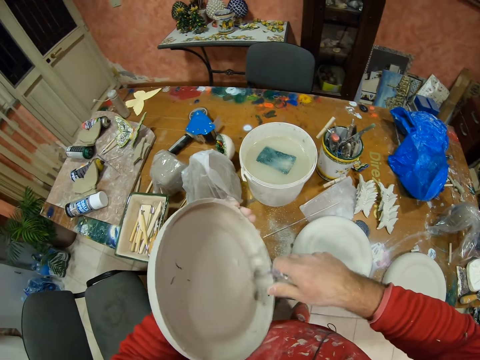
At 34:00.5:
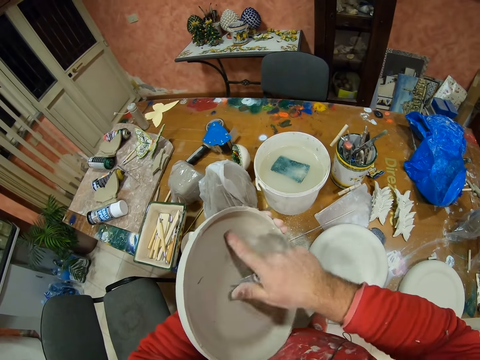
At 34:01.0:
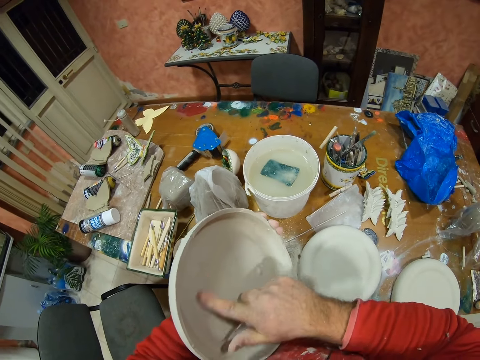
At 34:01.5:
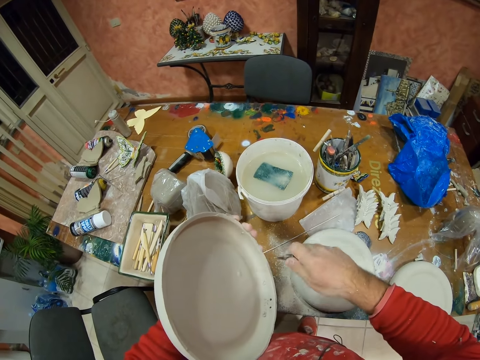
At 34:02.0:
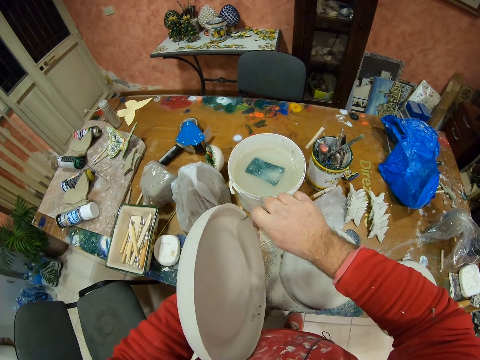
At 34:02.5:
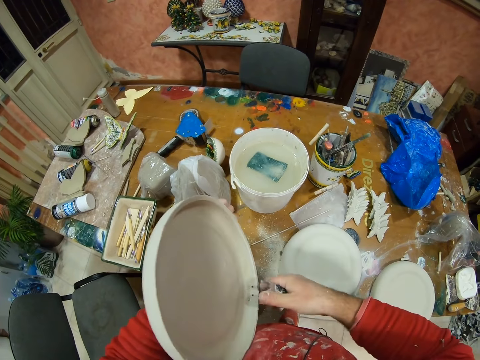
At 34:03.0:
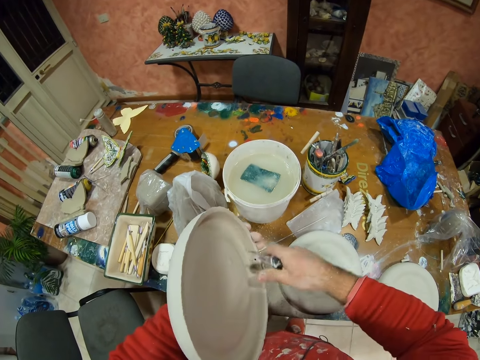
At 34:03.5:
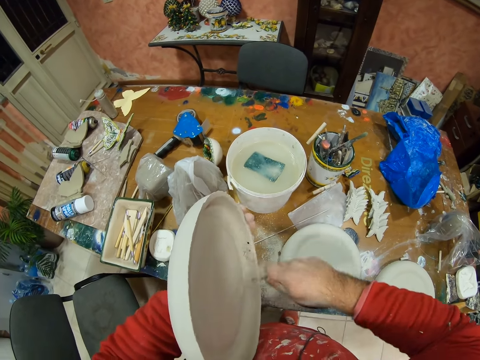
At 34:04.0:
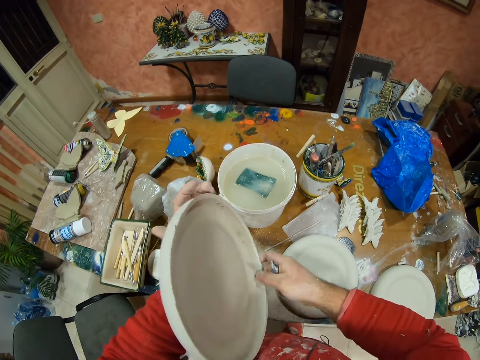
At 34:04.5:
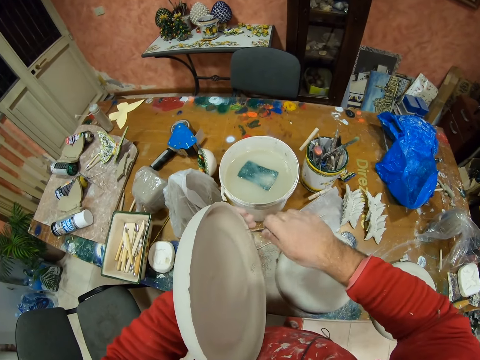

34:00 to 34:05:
The camera wearer polishes a decor or molding plate. They scratch the plate.

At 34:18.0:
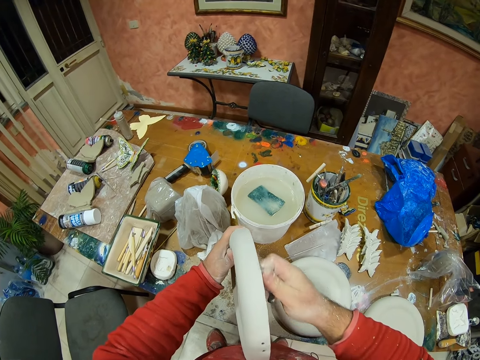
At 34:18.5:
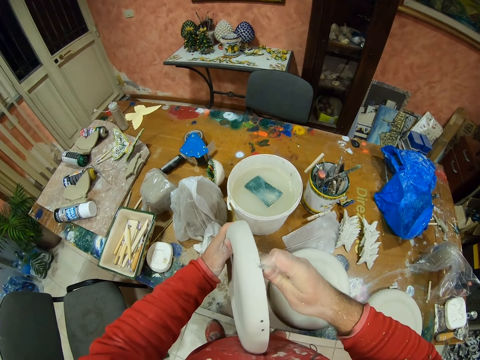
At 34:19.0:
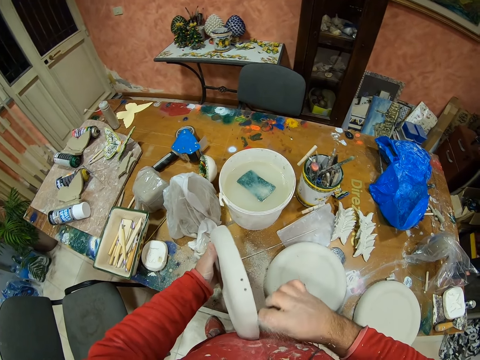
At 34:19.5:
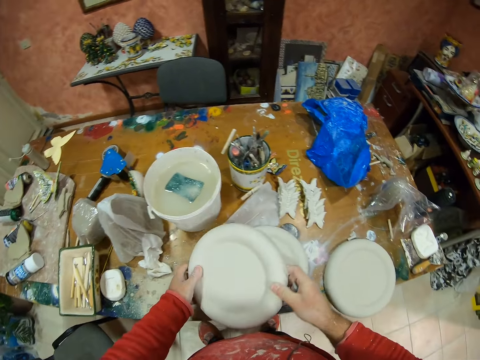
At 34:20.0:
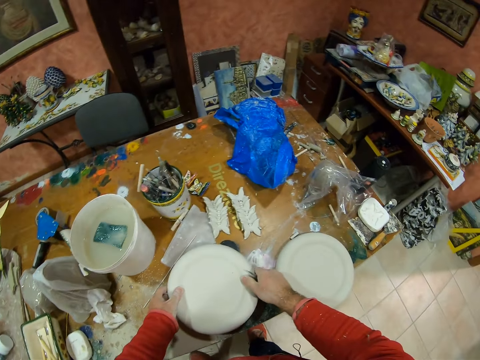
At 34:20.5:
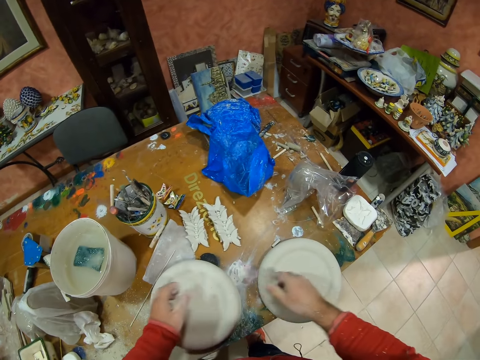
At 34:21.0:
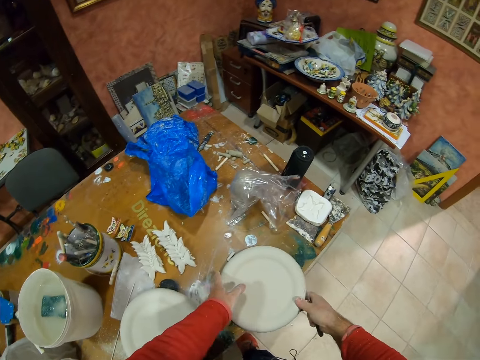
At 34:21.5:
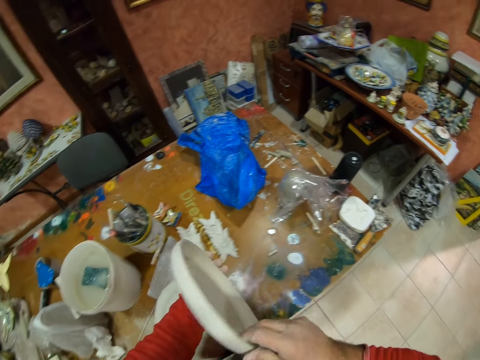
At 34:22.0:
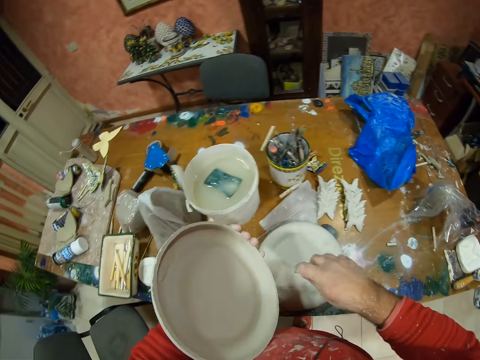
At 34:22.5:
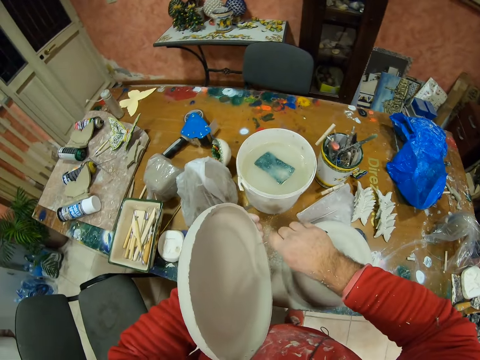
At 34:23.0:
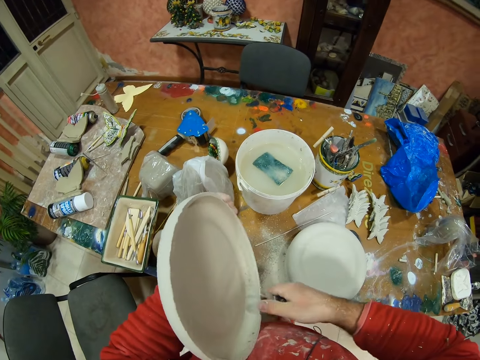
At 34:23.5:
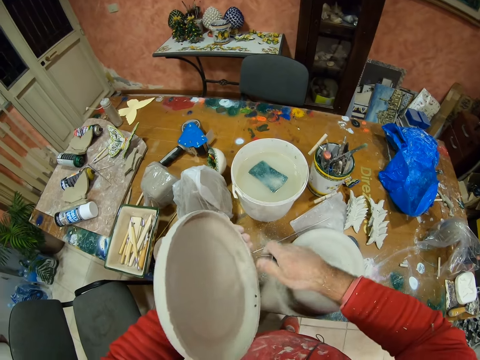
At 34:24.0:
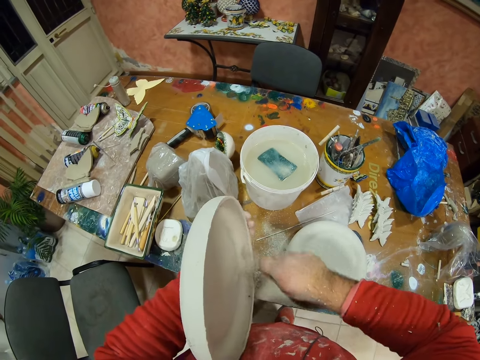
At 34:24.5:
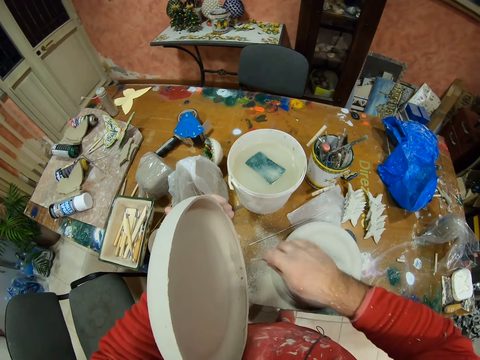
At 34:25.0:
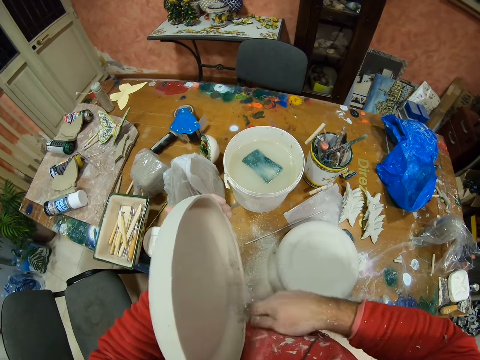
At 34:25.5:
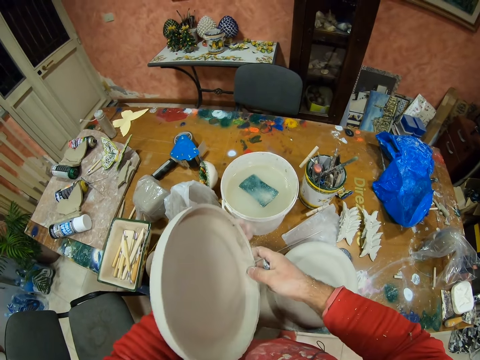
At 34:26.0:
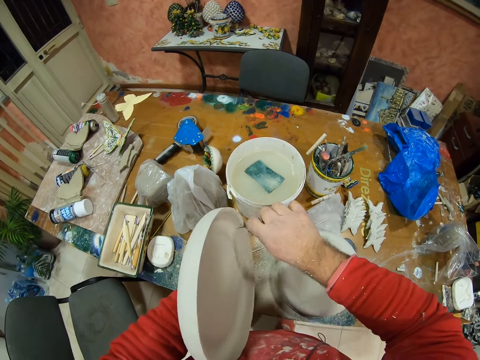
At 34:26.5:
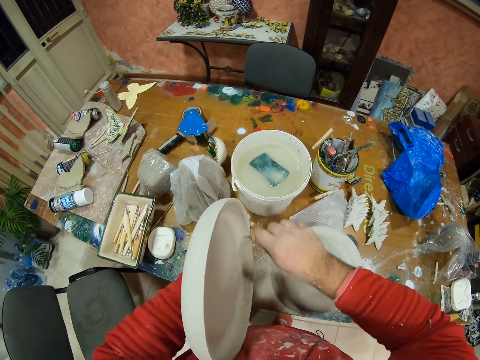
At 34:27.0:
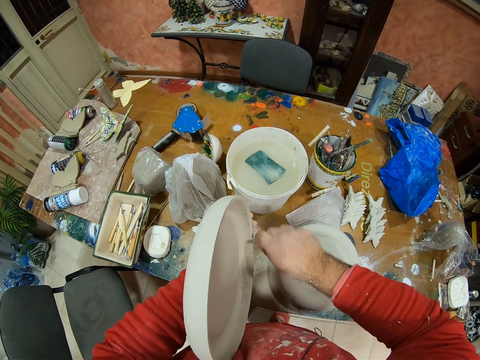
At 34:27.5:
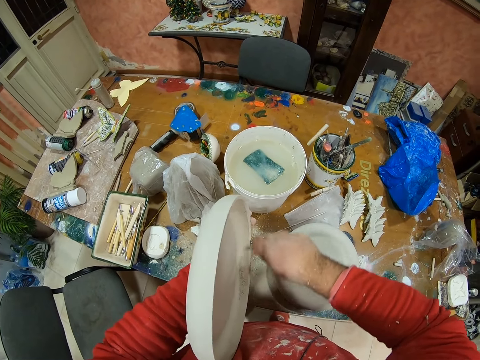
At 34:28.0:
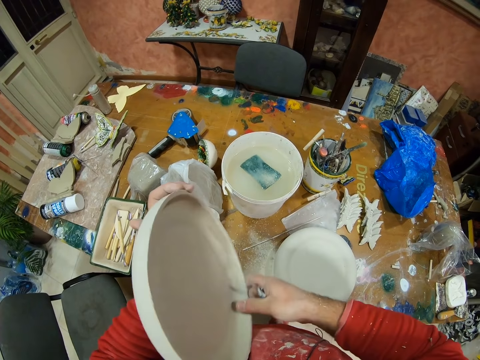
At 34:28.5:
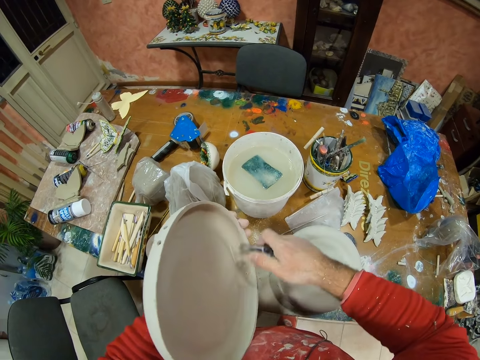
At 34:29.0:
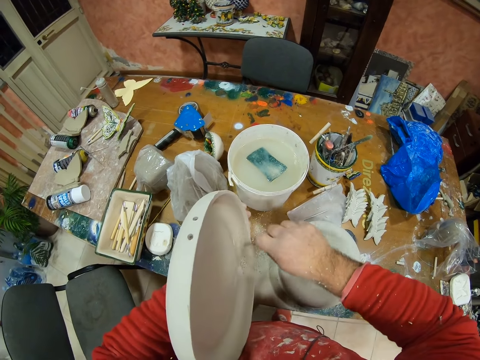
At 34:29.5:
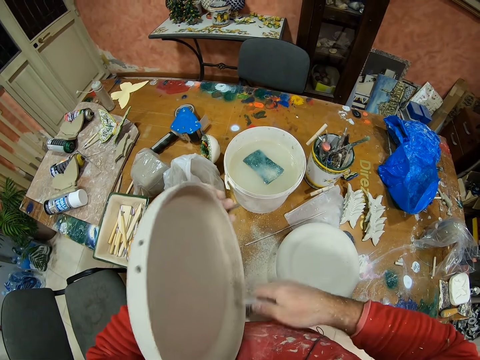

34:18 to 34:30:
The camera wearer puts a décor or molding plate on the table. They pick up the decor. They scratch the plate. They polish the decor.

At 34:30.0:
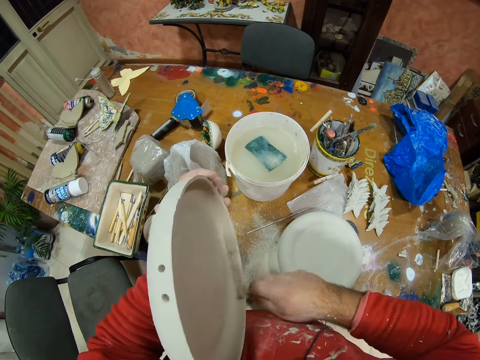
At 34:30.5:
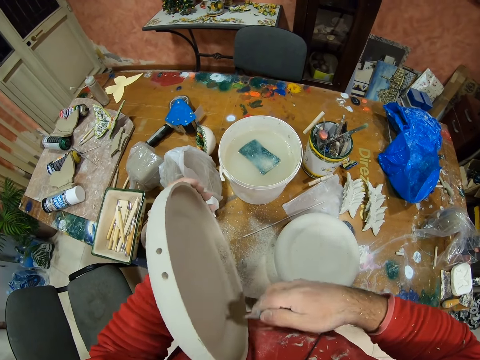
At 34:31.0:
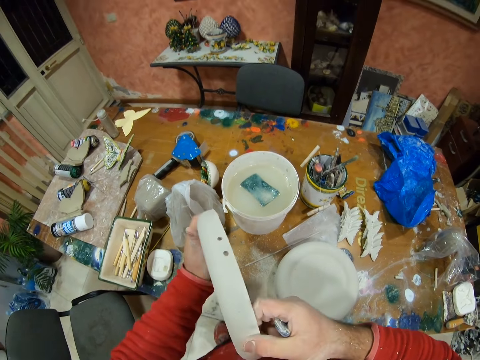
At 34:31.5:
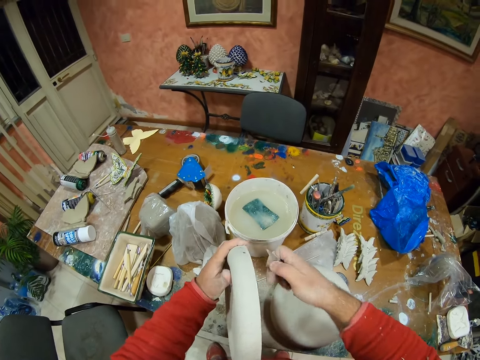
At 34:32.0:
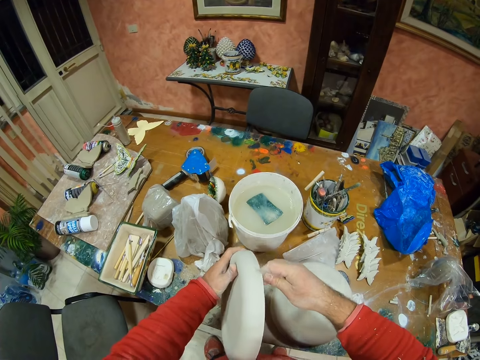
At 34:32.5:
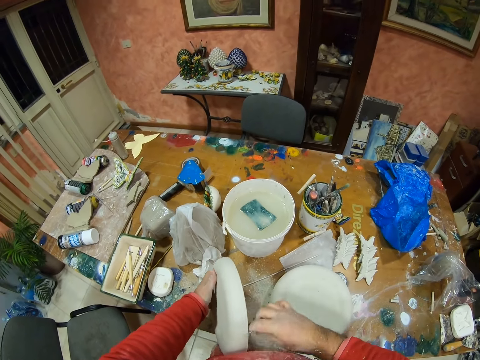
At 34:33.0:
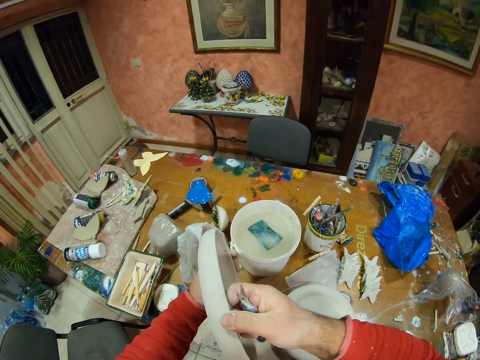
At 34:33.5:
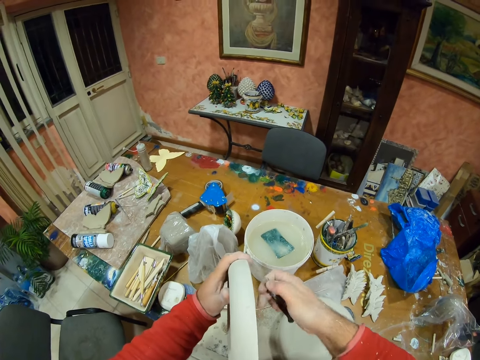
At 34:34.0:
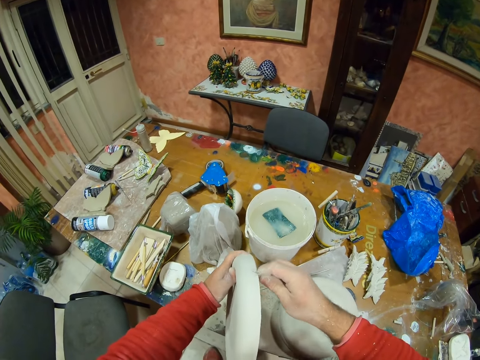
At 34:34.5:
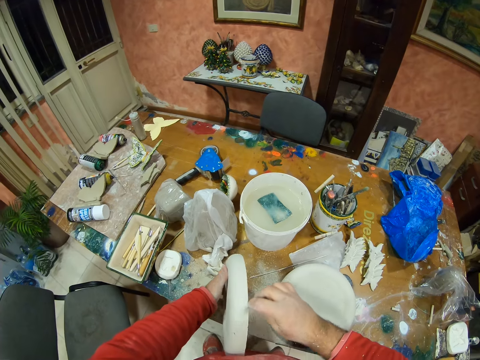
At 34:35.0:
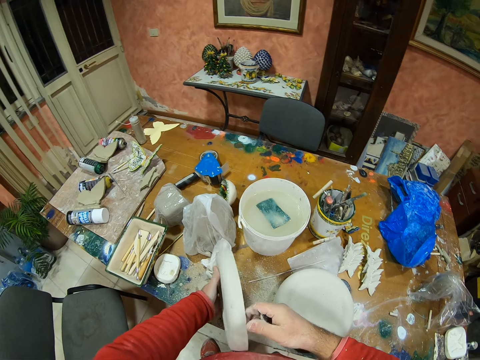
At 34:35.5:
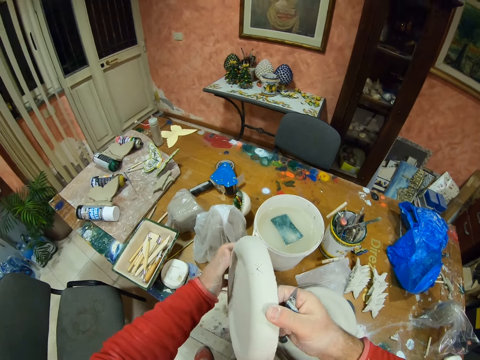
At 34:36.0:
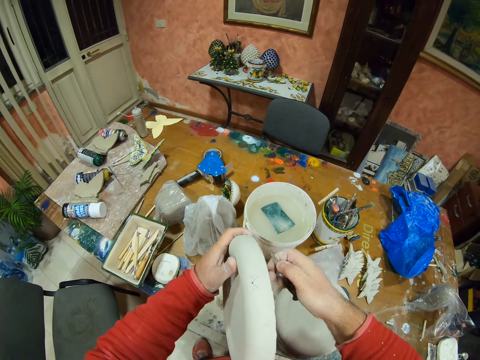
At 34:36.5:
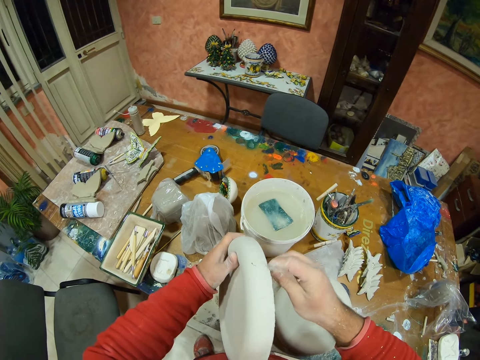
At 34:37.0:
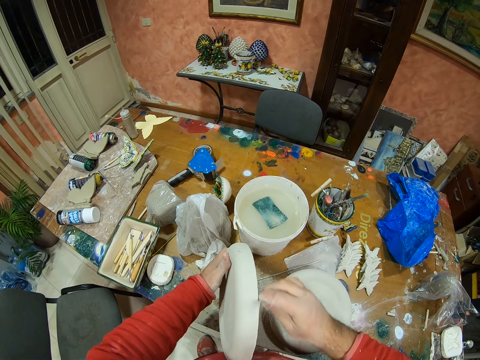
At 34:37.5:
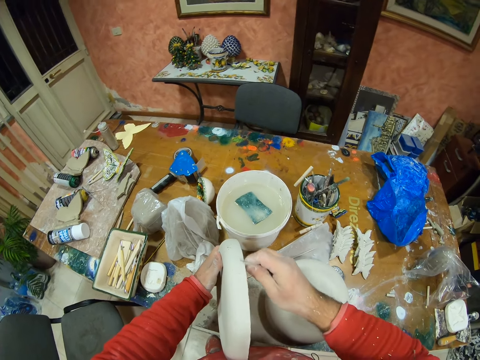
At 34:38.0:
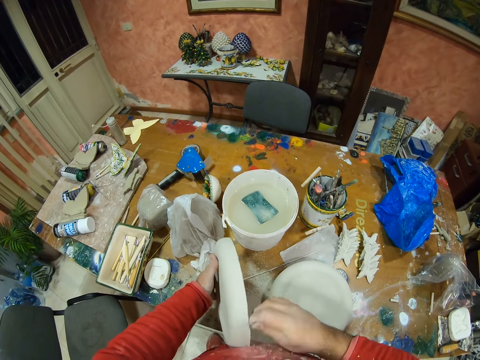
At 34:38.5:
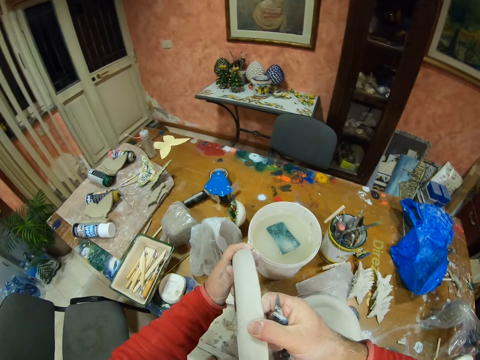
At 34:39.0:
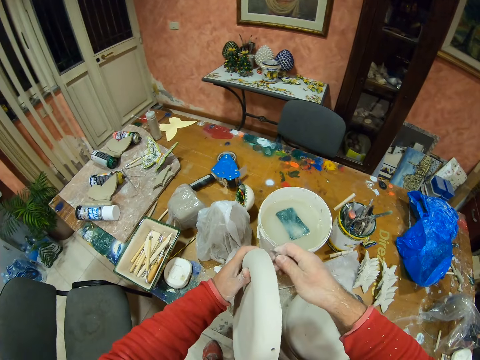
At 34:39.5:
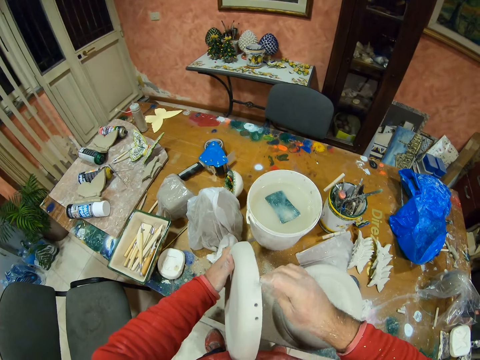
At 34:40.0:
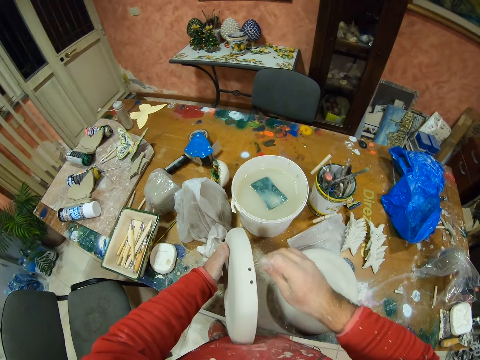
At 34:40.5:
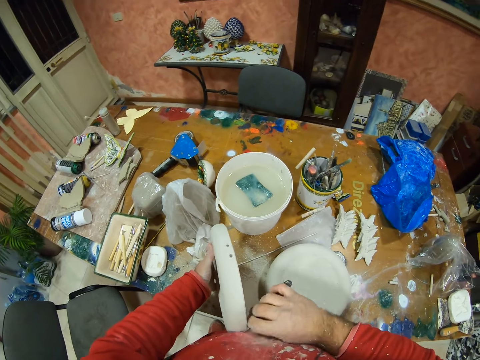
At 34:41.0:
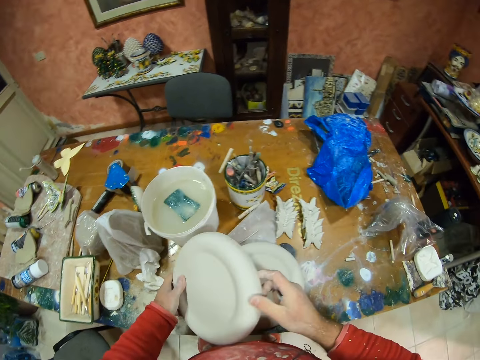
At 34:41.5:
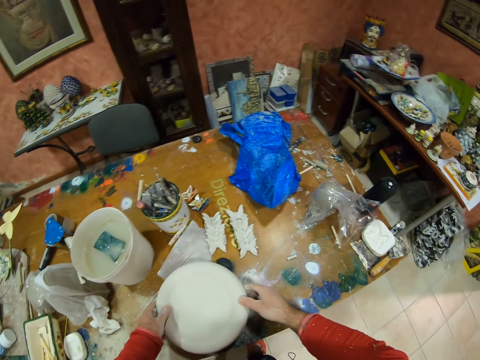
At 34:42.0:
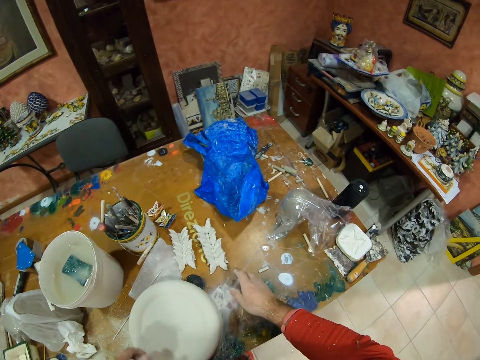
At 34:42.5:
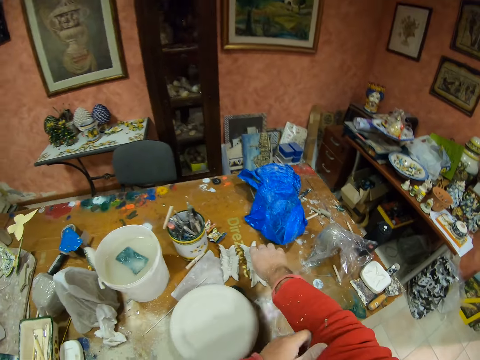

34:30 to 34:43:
The camera wearer puts décor on the table.
